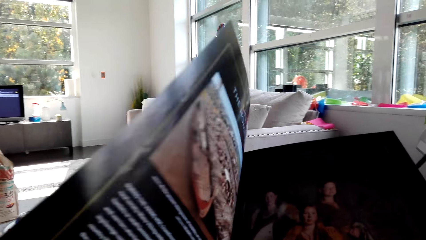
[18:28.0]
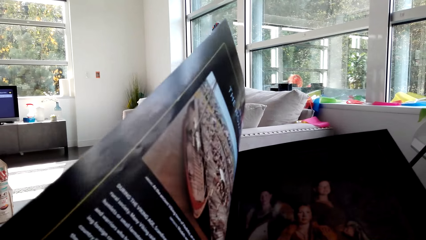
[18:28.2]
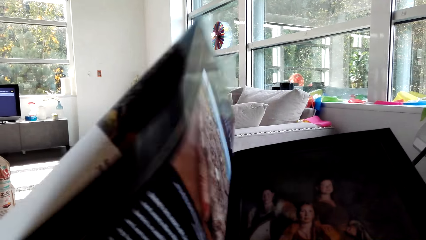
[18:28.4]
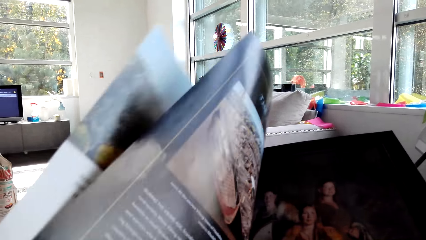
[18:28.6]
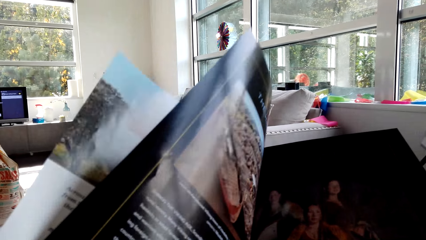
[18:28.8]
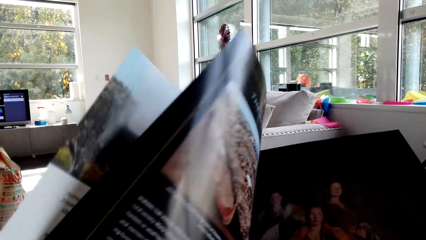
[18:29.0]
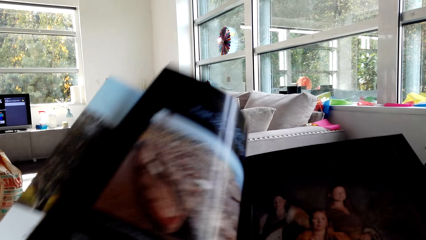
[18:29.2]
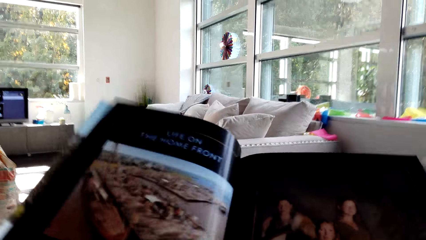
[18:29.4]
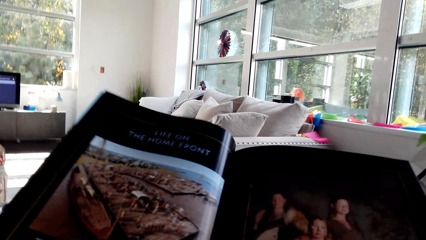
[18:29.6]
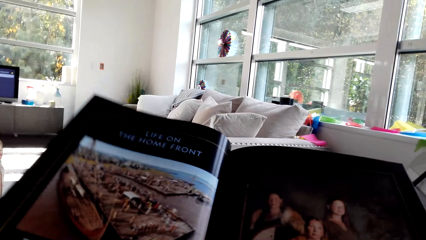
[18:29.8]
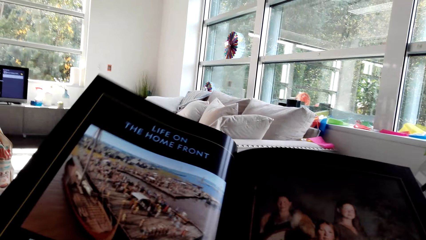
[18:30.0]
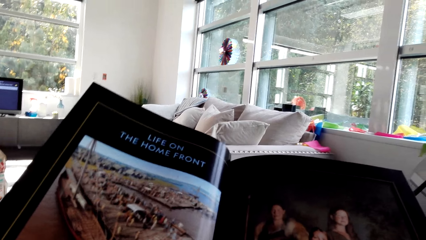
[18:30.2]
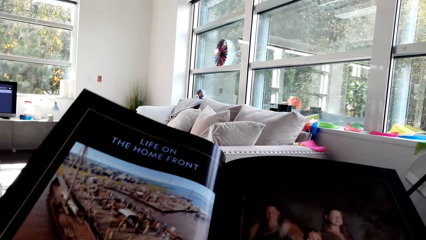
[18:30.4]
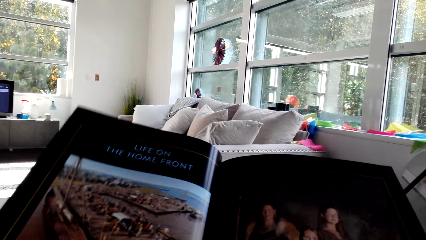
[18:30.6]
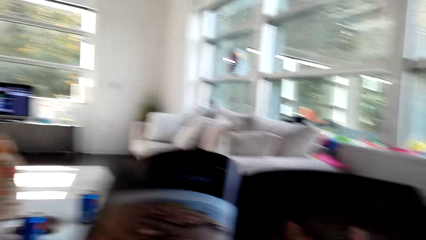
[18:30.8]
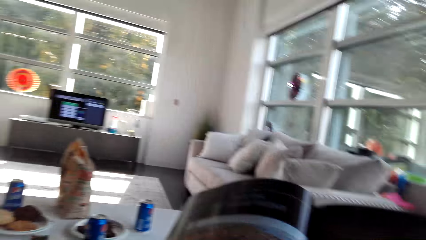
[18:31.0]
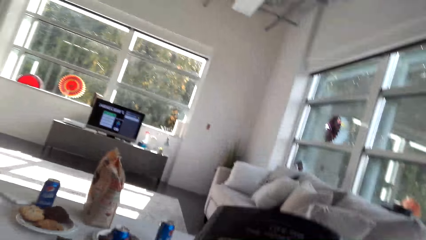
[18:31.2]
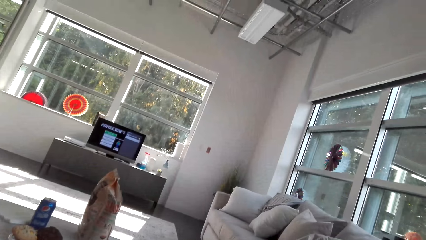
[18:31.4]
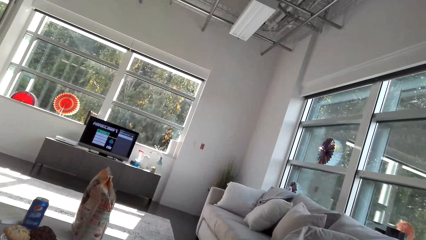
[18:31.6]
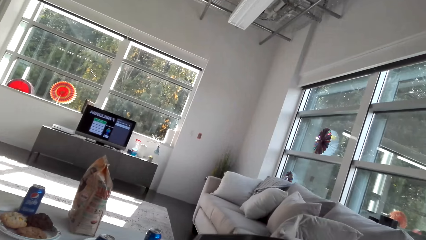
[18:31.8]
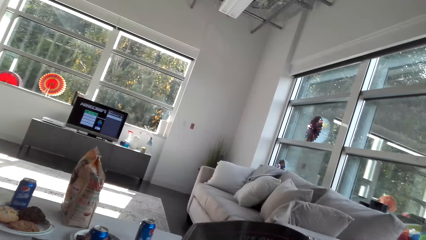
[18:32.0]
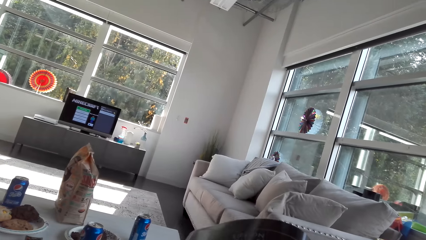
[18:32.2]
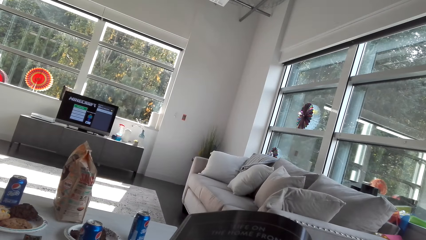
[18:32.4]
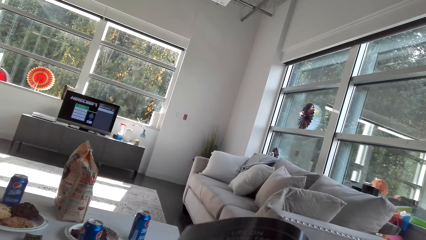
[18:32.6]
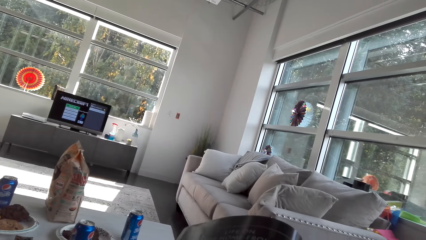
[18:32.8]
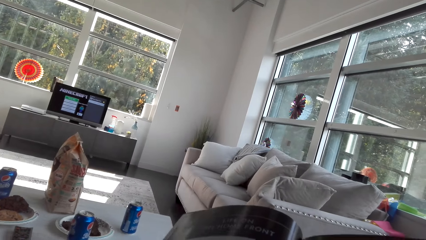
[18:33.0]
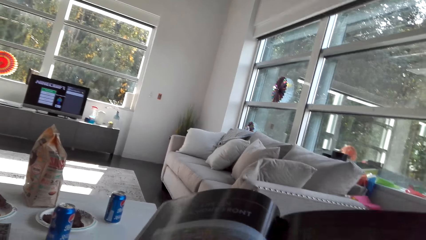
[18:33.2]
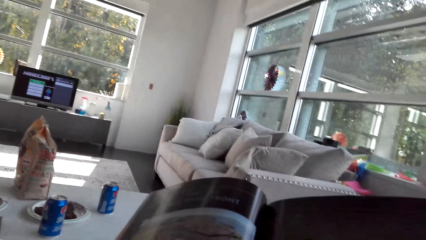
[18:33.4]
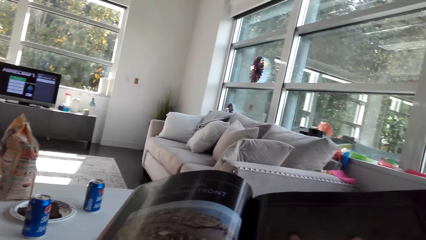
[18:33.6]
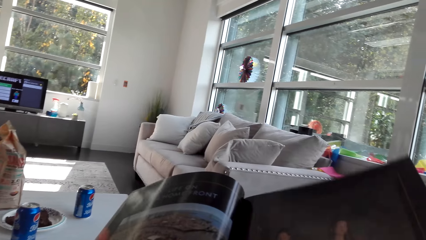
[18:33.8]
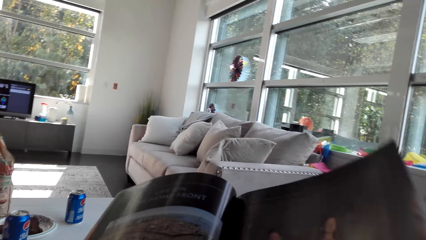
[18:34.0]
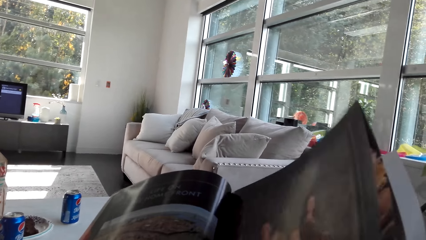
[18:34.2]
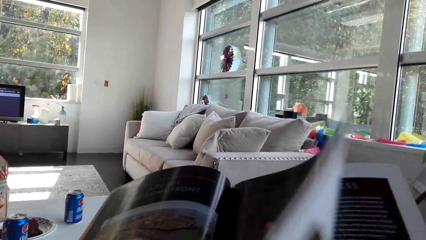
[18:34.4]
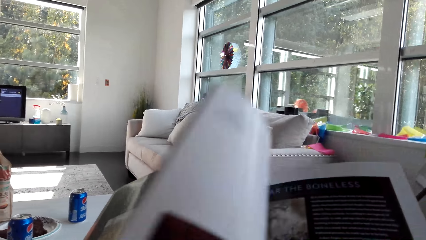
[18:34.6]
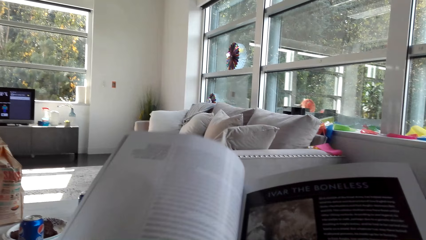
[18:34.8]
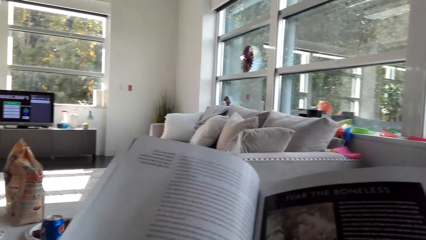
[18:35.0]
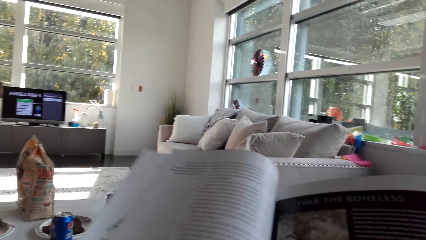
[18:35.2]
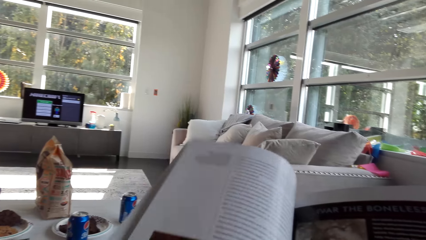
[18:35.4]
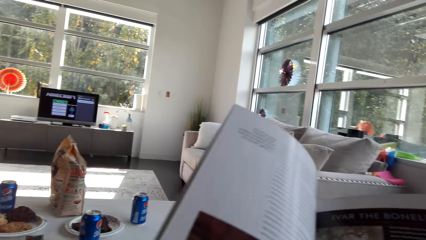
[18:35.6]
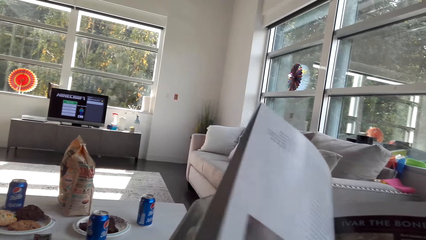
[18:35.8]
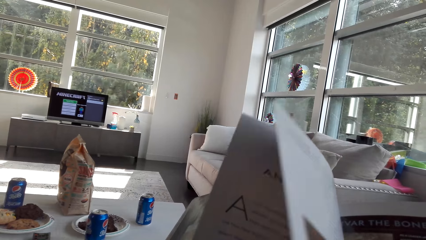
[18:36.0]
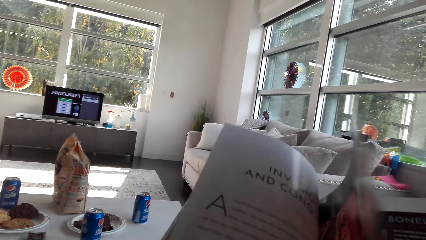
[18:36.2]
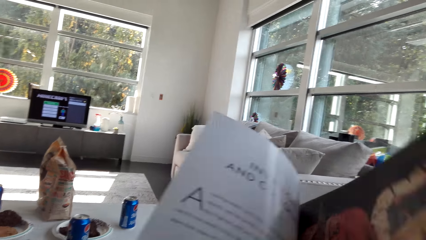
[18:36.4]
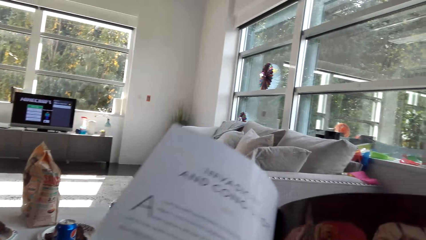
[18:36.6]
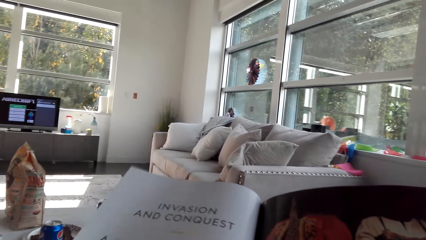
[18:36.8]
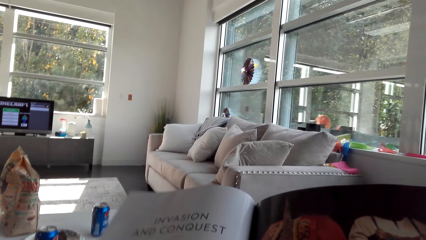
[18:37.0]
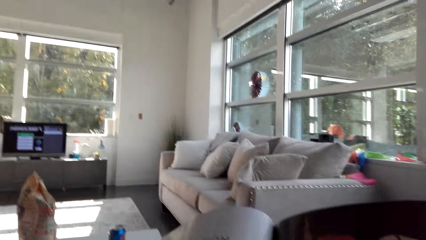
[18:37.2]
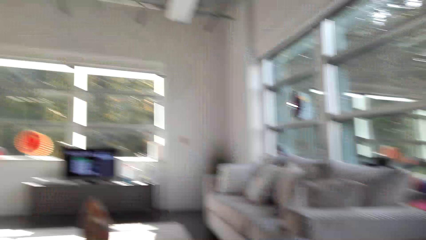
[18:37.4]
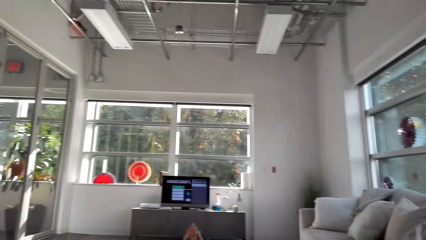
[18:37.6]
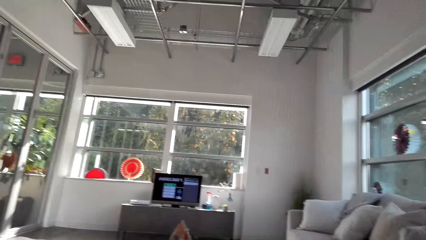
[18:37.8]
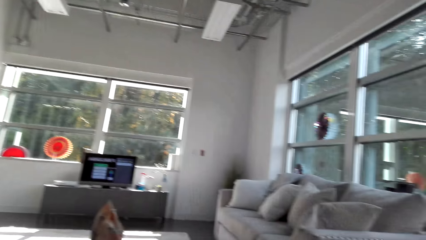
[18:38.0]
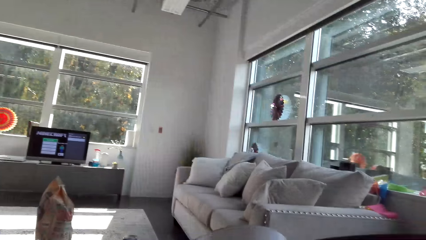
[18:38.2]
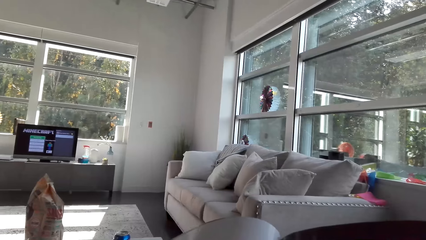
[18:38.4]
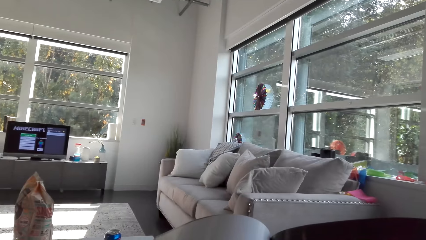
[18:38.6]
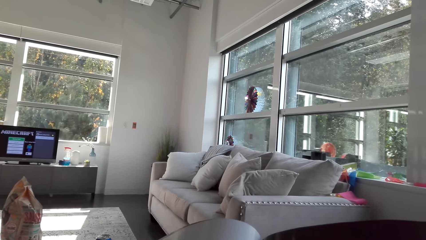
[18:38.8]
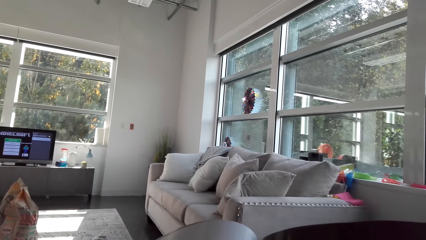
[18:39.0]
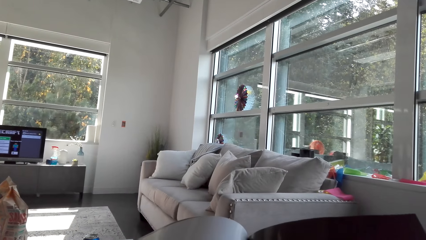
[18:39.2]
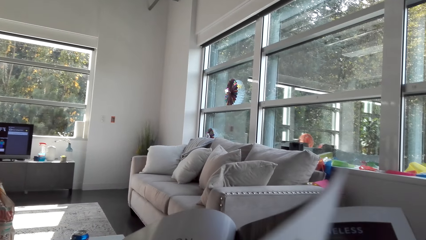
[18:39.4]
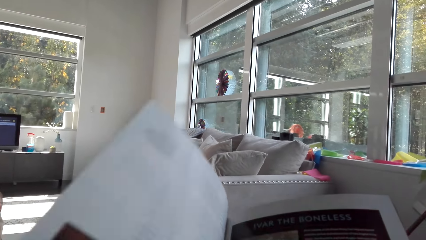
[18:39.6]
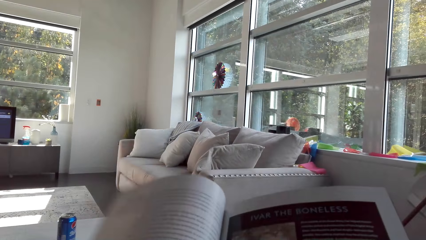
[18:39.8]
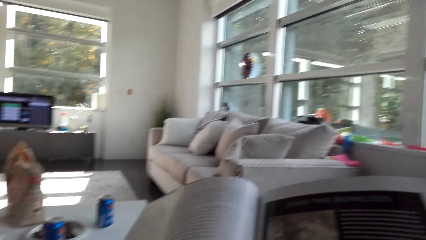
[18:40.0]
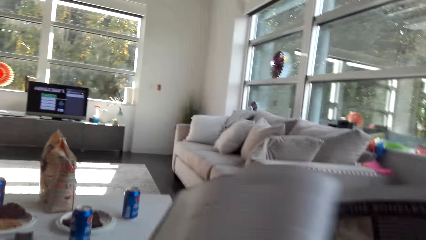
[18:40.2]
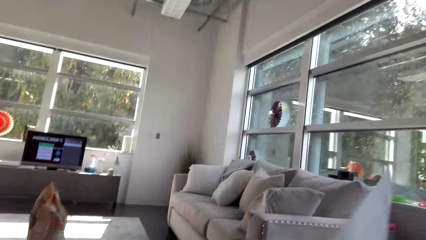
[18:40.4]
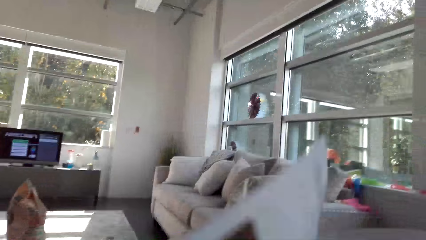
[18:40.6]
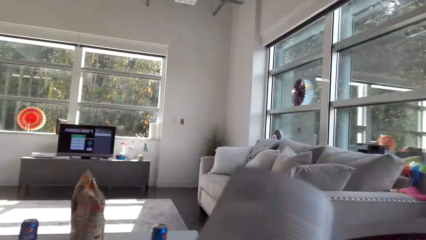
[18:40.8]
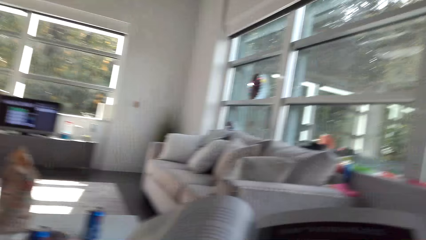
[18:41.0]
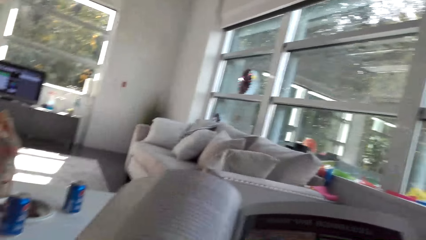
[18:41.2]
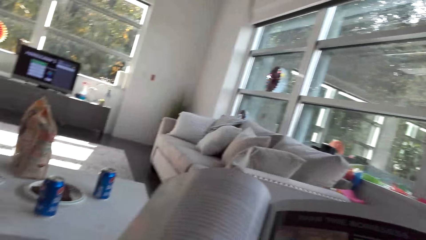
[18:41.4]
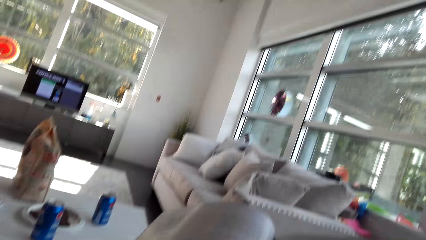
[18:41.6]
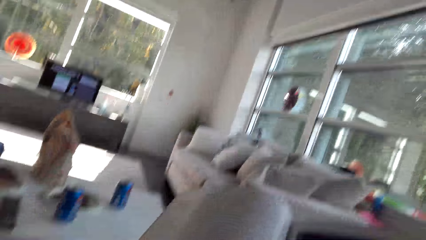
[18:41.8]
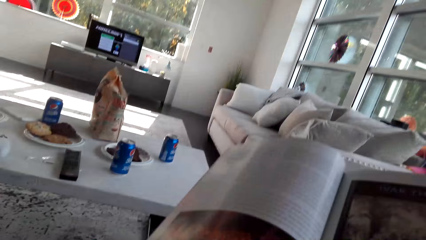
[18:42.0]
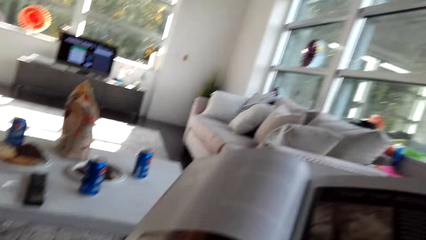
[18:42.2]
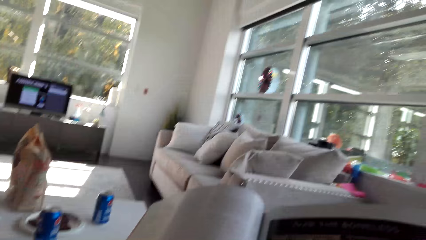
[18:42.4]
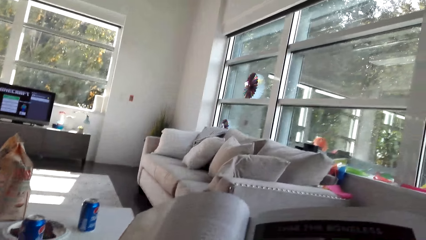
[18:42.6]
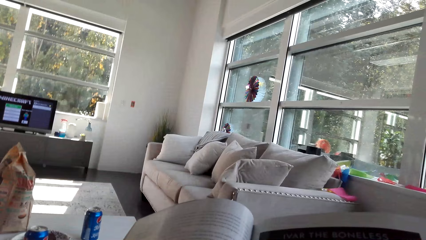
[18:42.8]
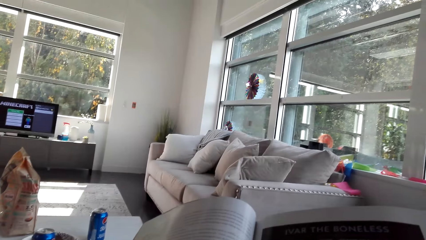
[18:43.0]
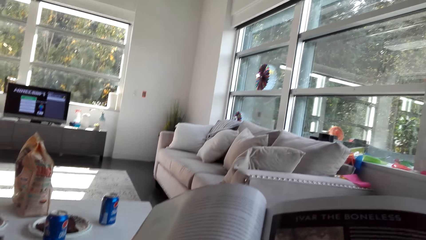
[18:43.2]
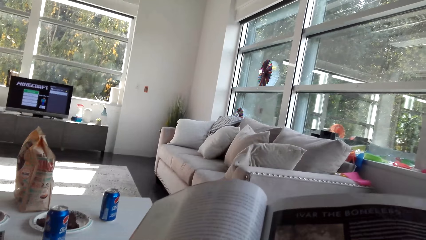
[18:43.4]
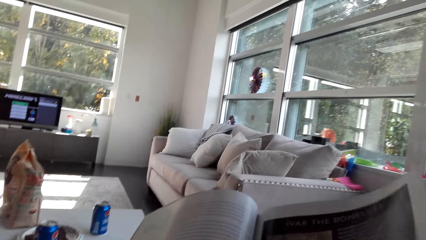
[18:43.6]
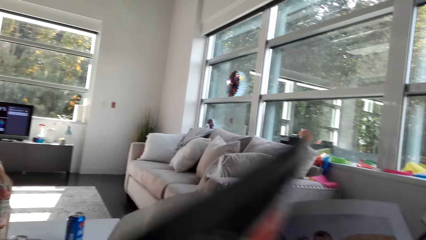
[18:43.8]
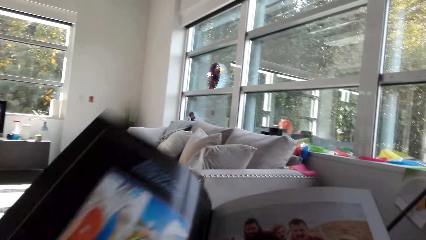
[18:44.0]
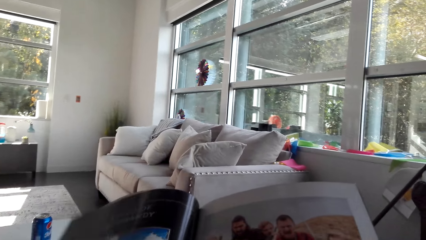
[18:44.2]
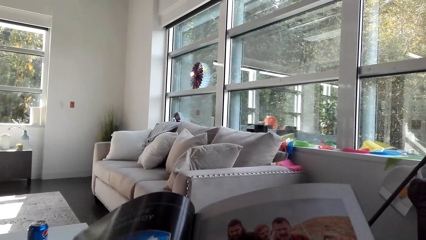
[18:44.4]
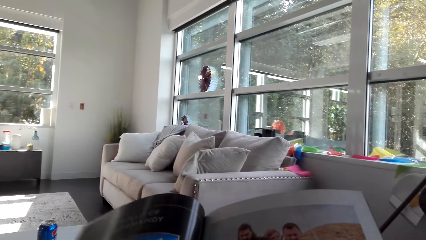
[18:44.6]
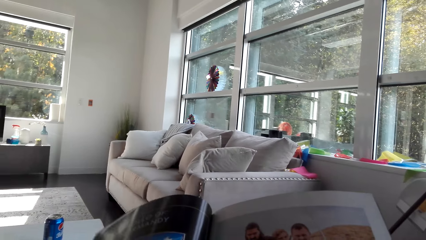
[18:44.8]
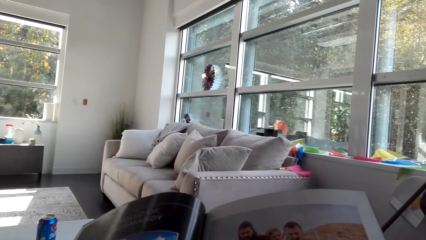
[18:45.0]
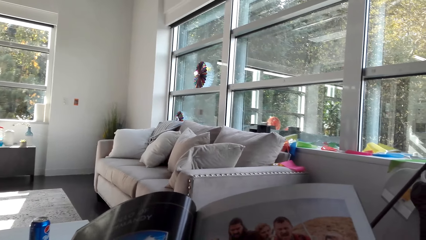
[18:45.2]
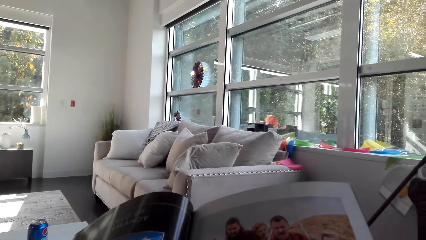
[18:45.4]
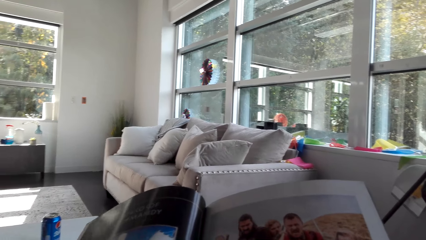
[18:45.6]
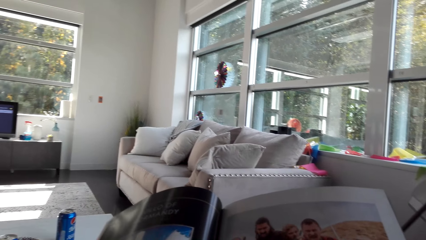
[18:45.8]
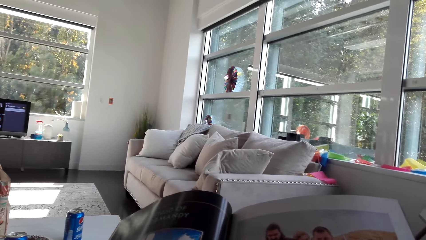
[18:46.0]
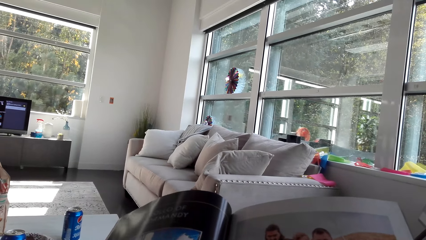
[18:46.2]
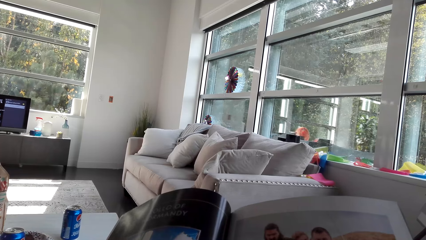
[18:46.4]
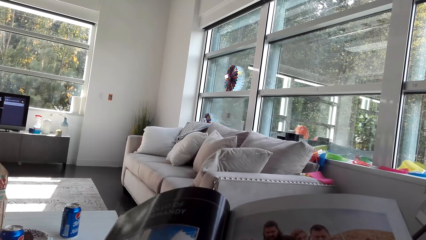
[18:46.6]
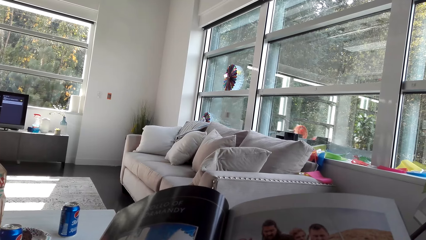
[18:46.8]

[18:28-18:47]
The camera wearer reads a magazine. They turn the pages of the magazine. They read the magazine. They look around the house. They read the magazine. They turn the pages of the magazine. They read the magazine. They turn the pages of the magazine. They read the magazine. They look around the house. They turn the pages of the magazine. They read the magazine. They turn the pages of the magazine. They read the magazine. They turn the pages of the magazine. They read the magazine.
